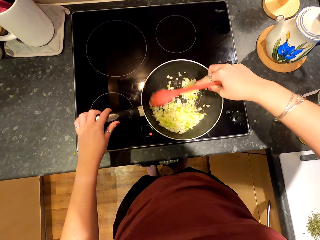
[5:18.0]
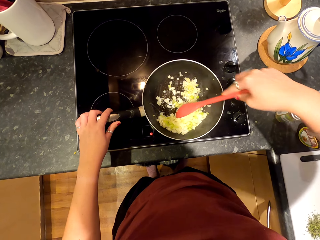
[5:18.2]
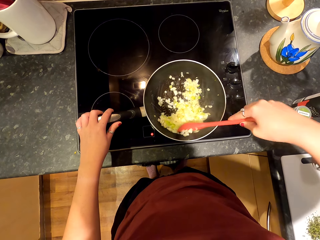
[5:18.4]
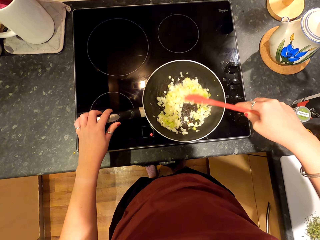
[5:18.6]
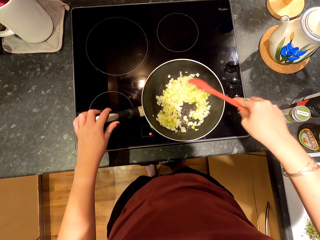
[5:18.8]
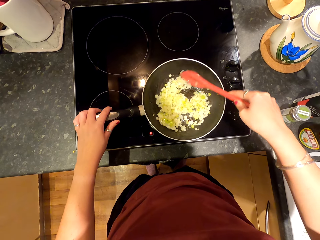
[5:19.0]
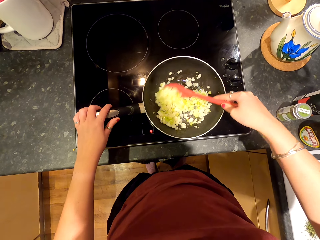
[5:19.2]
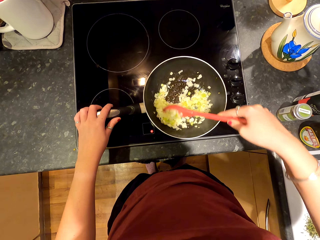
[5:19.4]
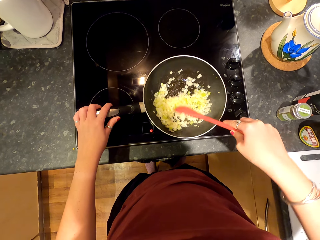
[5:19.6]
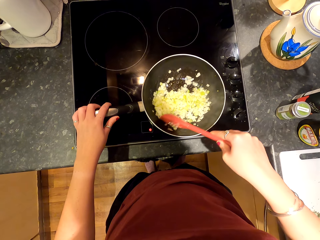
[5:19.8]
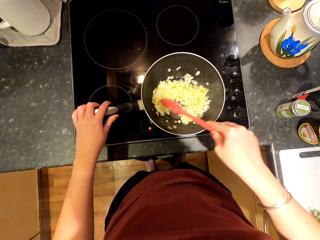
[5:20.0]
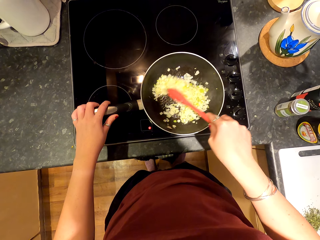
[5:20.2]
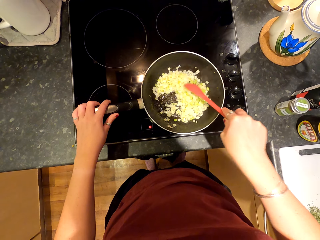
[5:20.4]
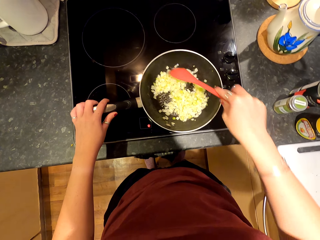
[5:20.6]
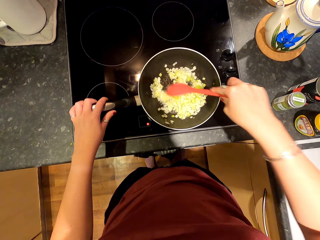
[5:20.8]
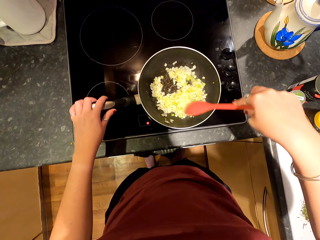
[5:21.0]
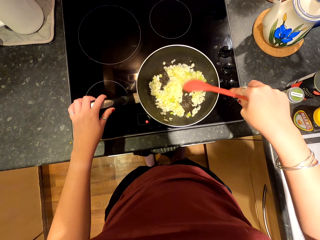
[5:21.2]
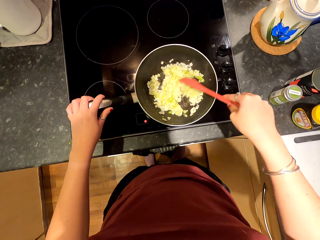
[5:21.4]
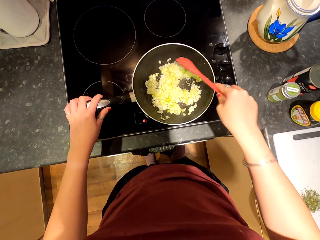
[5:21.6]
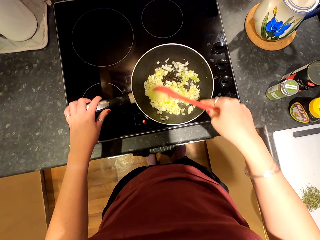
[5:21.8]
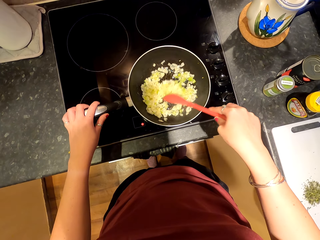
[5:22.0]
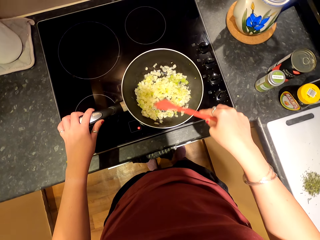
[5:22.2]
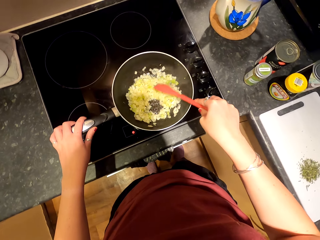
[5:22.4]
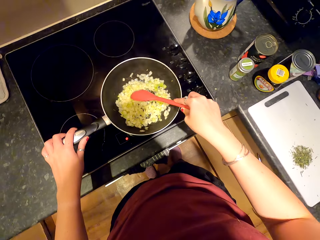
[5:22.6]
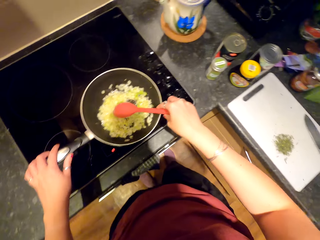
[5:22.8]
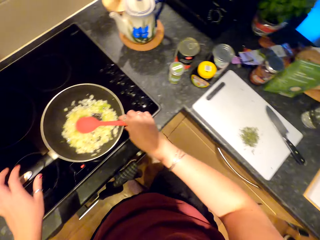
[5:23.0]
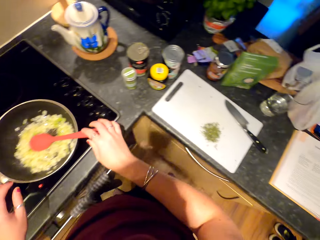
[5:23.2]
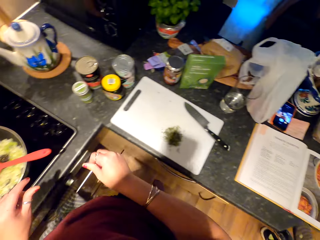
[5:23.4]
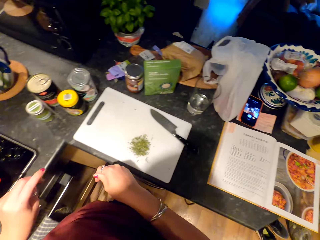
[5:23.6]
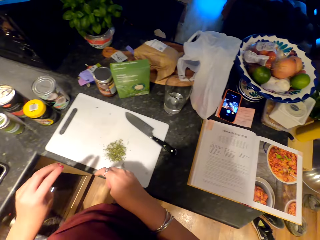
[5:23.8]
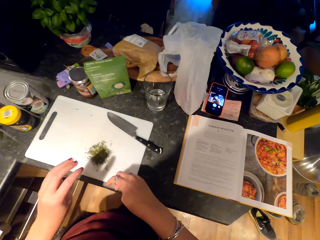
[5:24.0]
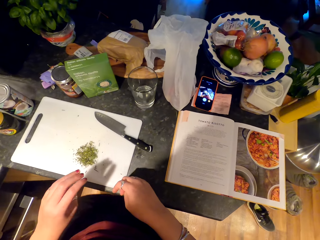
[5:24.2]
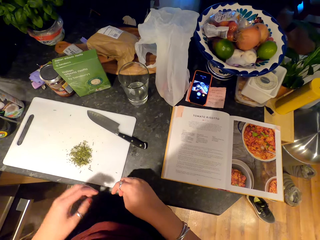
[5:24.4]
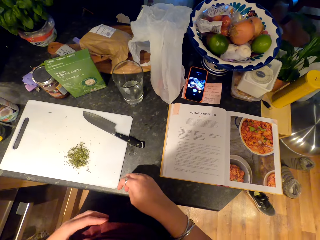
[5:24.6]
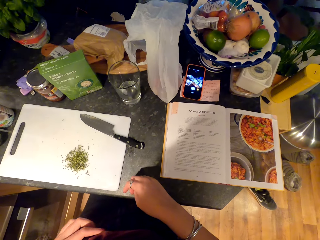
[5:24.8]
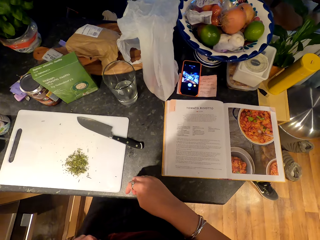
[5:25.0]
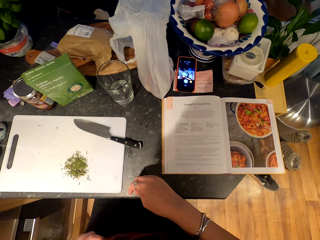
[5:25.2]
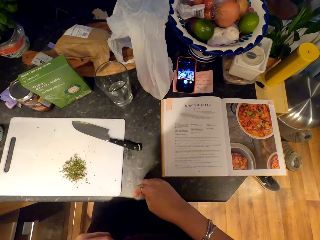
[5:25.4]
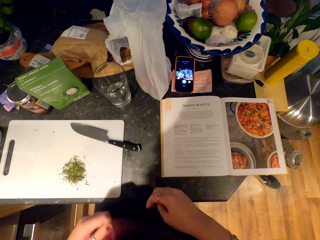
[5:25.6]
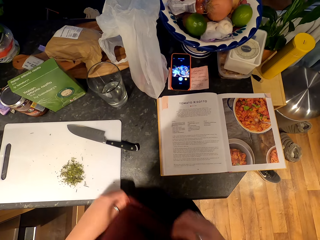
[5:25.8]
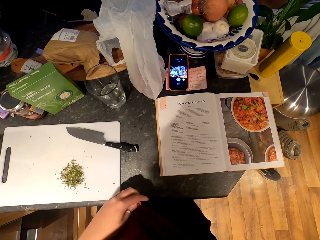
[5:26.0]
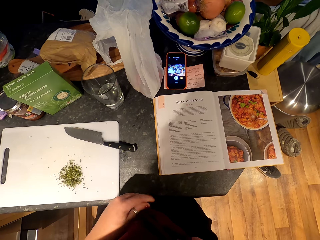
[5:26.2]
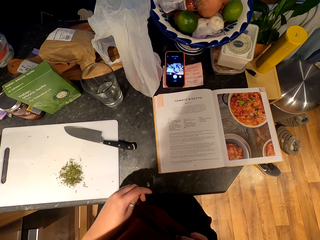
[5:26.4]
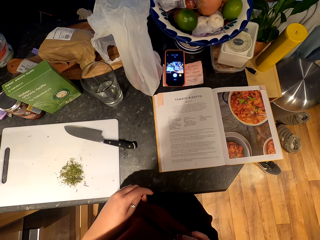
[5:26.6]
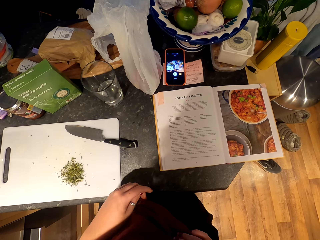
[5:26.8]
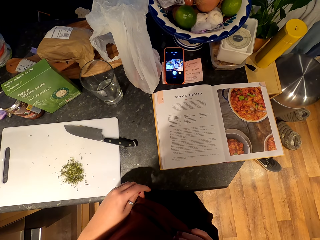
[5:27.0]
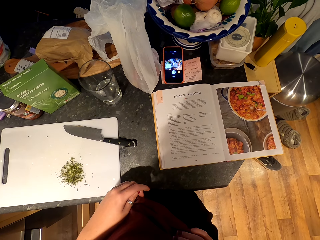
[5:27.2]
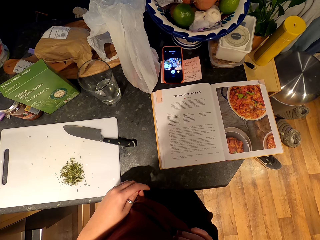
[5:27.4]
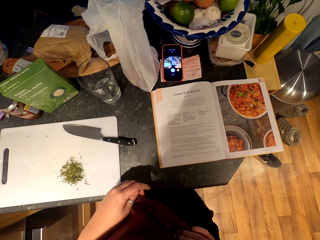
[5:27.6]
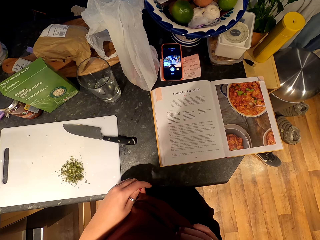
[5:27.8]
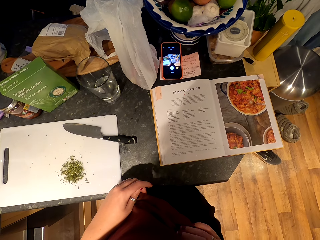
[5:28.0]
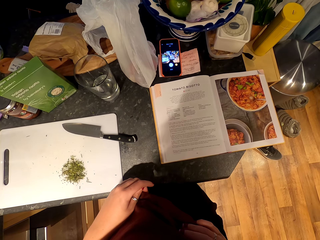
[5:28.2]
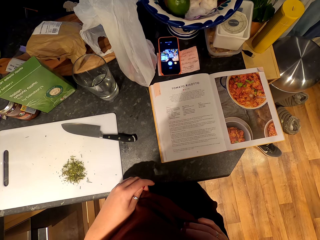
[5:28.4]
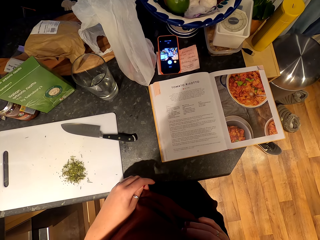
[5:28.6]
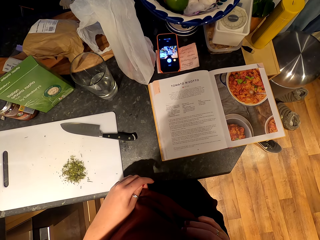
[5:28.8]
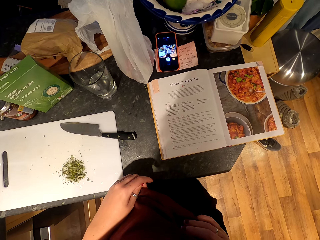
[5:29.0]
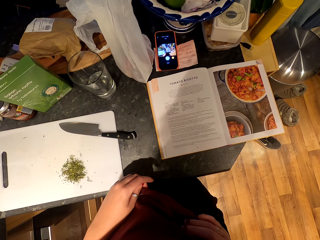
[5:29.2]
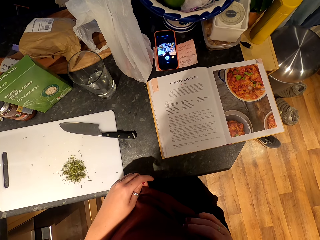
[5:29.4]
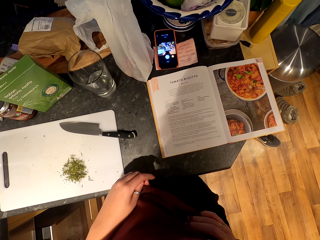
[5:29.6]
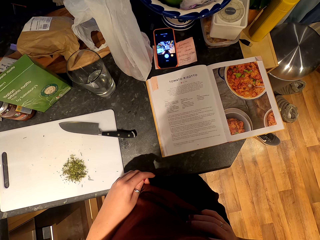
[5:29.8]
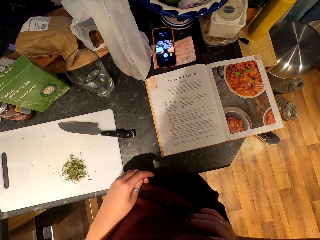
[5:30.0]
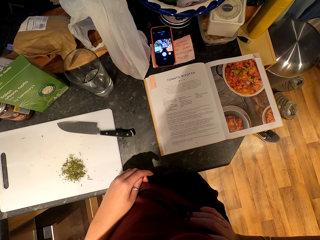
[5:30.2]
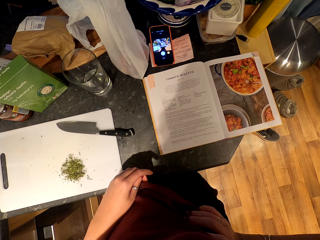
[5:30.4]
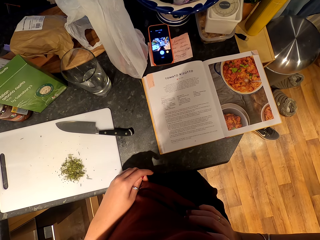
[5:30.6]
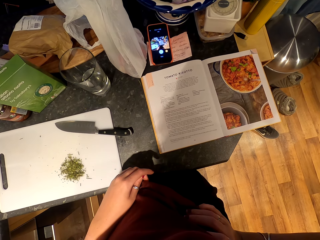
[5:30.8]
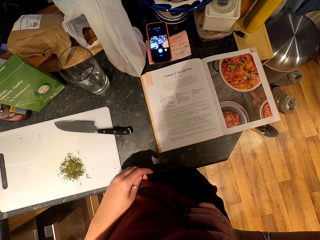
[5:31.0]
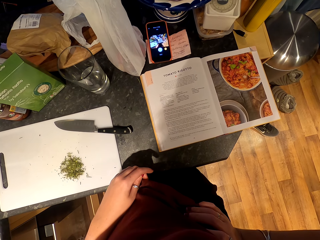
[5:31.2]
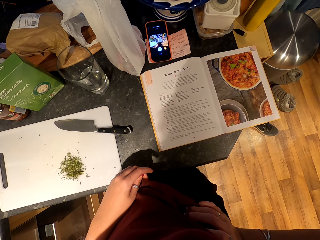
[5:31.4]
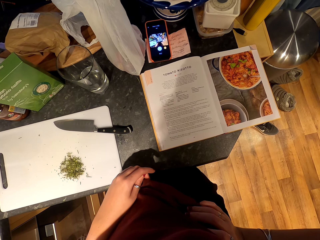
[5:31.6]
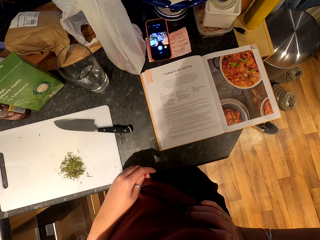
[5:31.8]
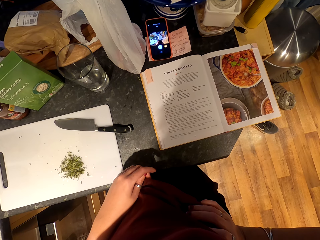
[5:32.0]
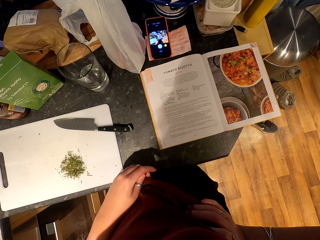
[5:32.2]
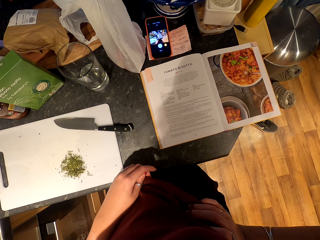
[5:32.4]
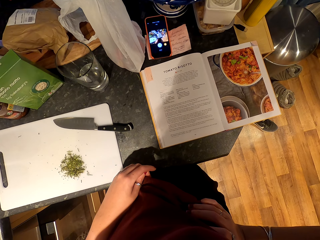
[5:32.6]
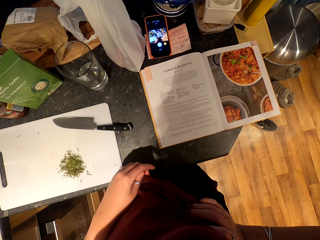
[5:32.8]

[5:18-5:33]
The camera wearer cooks and mixes the food. They touch the cloth. They read a book.

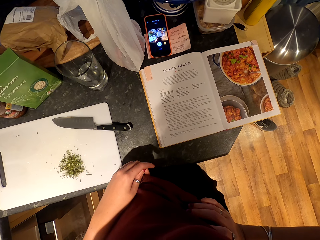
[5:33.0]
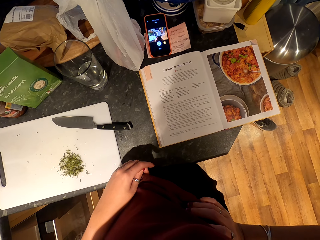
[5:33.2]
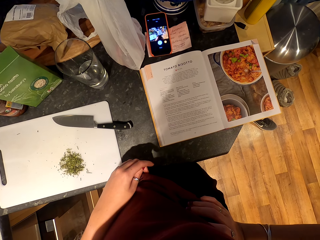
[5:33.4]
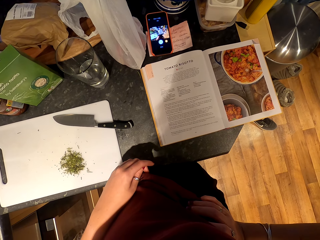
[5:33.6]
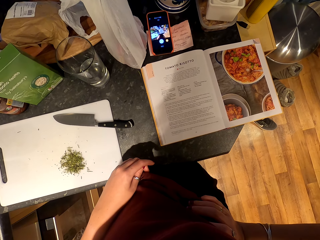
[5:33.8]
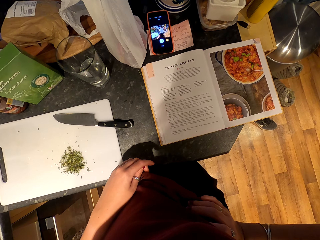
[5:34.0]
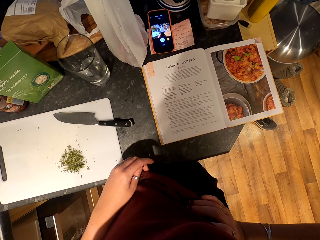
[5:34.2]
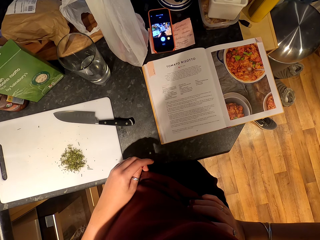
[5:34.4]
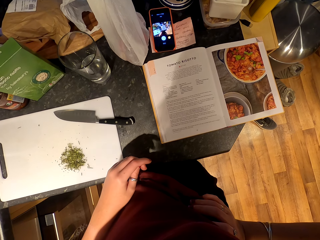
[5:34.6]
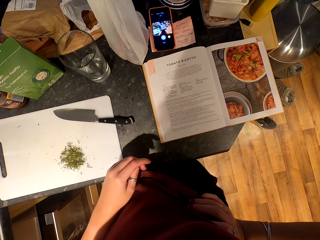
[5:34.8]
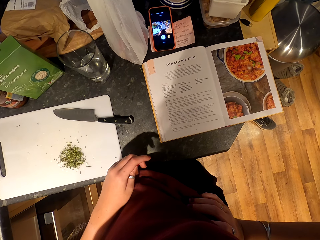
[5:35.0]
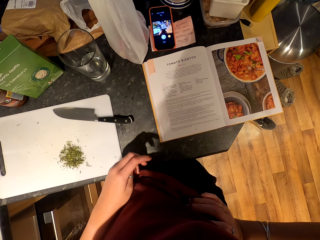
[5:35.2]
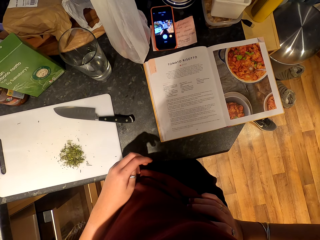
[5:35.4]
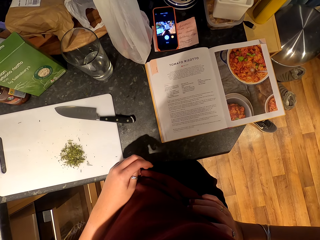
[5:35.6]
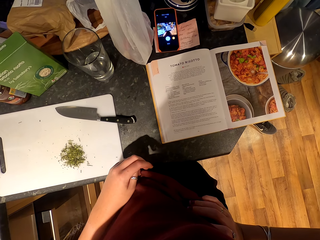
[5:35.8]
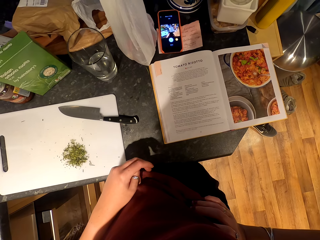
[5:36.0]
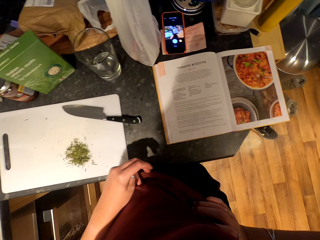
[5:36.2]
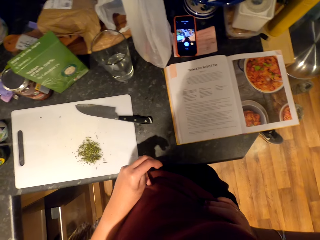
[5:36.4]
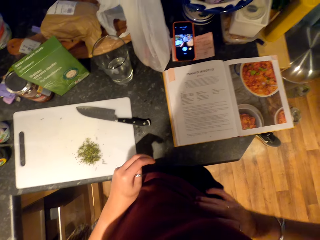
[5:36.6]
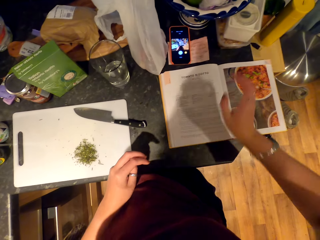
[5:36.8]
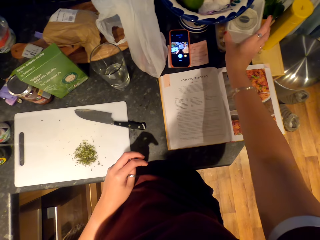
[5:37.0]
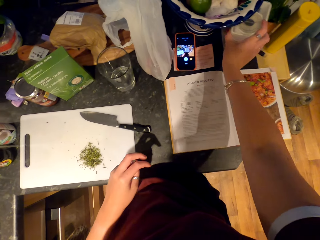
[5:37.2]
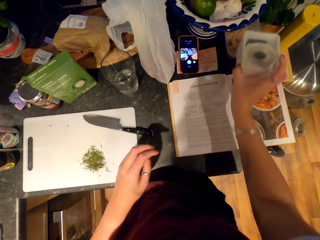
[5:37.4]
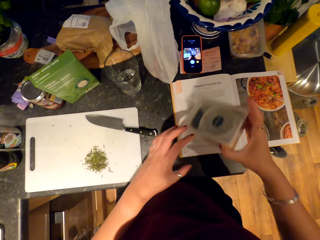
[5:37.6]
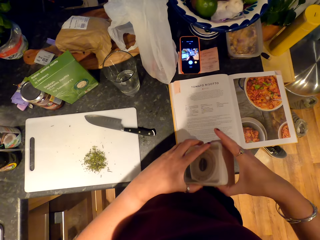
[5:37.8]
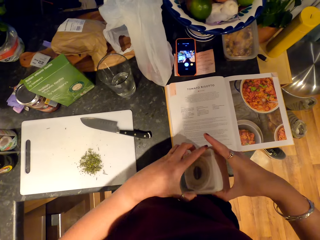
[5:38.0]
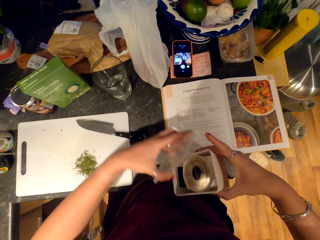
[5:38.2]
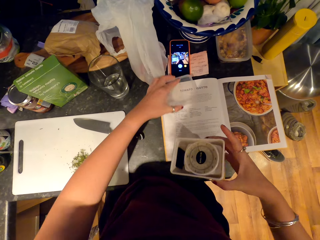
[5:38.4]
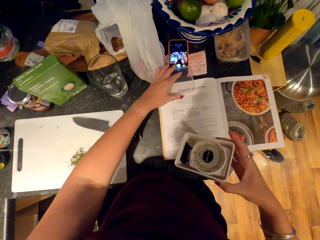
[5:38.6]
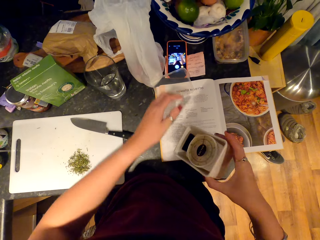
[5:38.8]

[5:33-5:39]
The camera wearer looks at the phone. They move the fingers.
